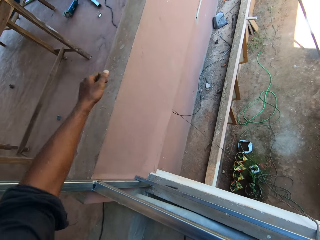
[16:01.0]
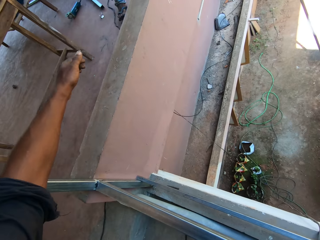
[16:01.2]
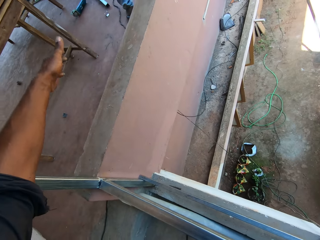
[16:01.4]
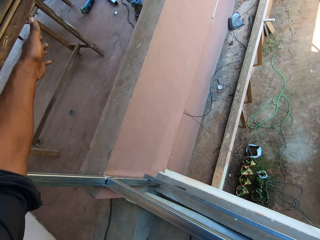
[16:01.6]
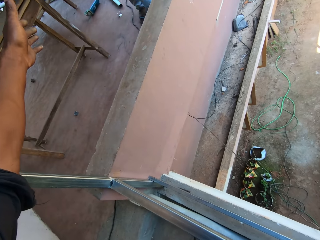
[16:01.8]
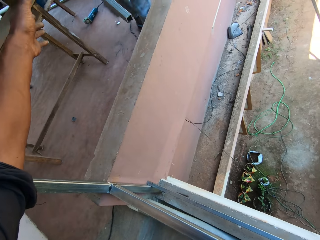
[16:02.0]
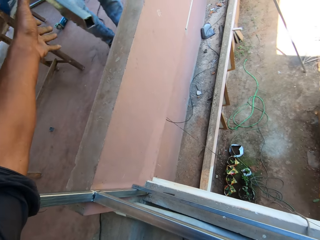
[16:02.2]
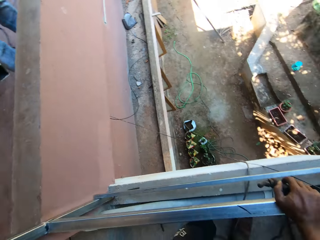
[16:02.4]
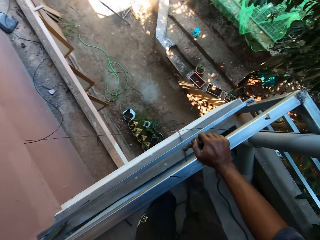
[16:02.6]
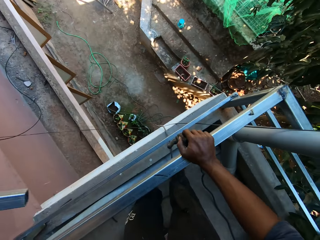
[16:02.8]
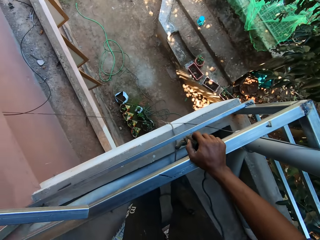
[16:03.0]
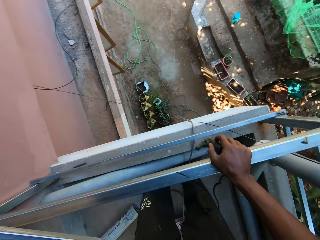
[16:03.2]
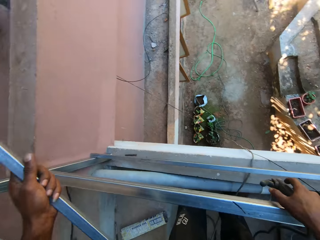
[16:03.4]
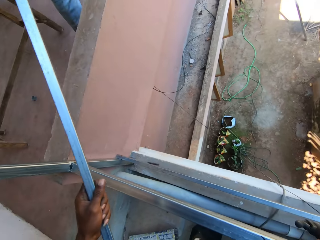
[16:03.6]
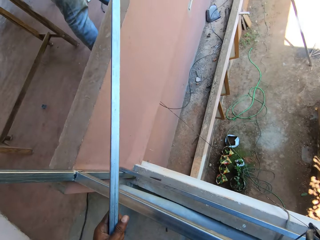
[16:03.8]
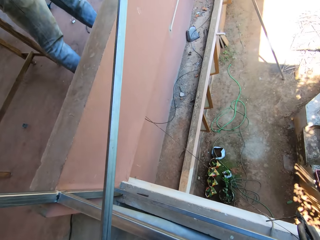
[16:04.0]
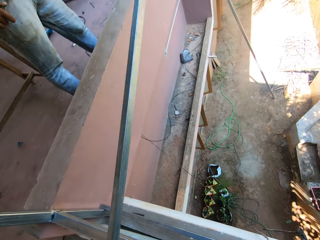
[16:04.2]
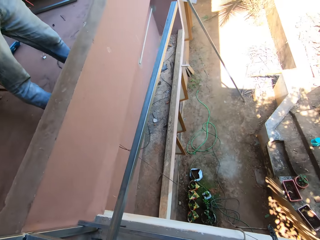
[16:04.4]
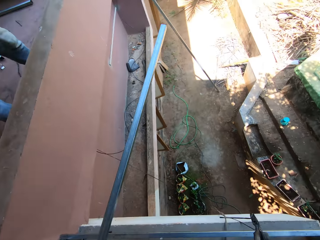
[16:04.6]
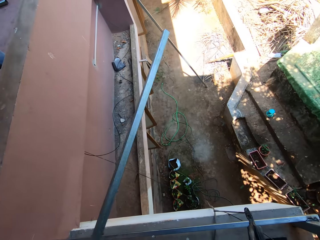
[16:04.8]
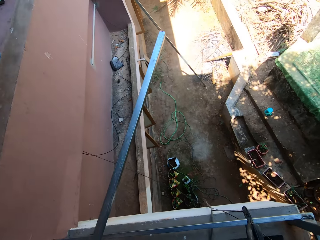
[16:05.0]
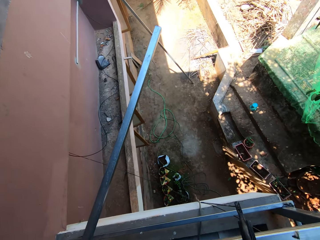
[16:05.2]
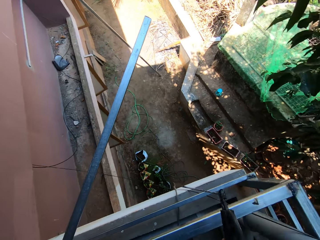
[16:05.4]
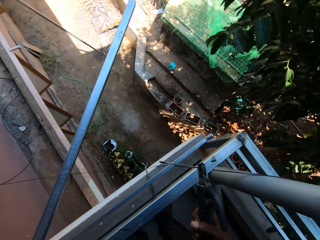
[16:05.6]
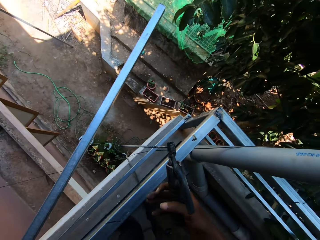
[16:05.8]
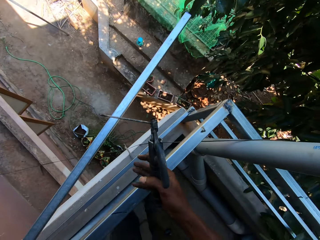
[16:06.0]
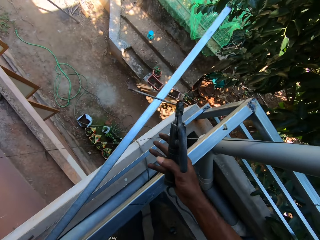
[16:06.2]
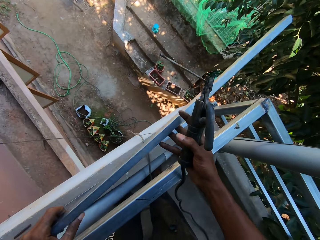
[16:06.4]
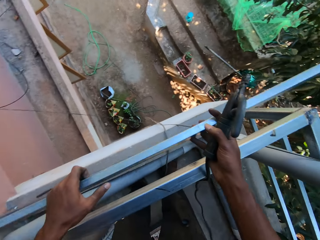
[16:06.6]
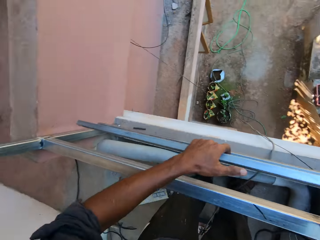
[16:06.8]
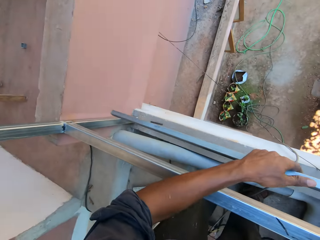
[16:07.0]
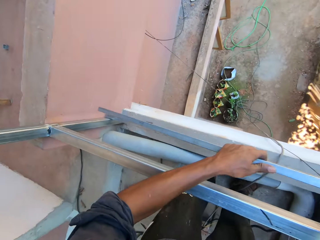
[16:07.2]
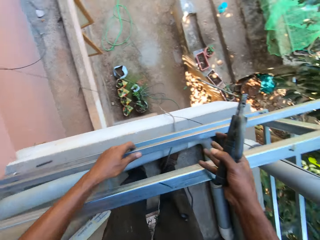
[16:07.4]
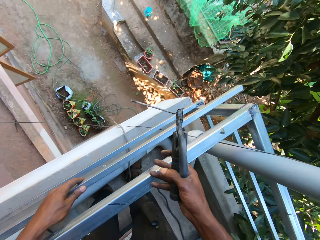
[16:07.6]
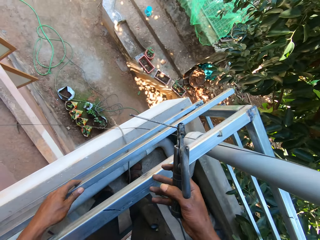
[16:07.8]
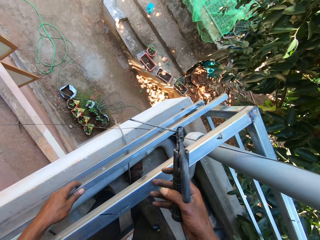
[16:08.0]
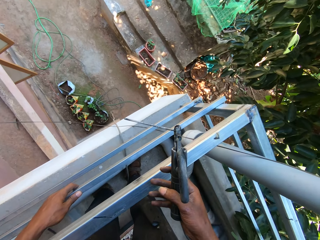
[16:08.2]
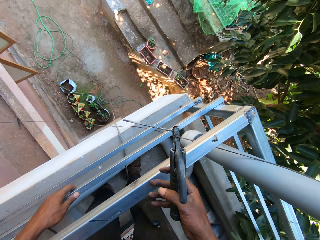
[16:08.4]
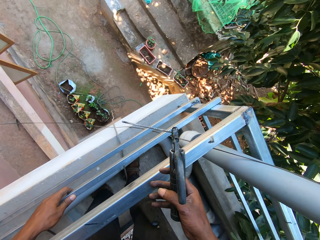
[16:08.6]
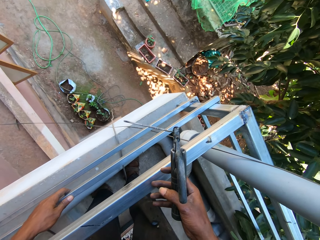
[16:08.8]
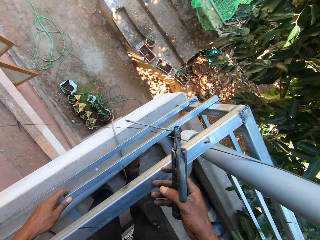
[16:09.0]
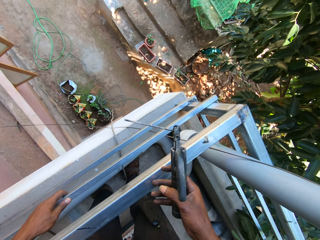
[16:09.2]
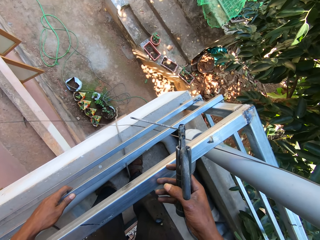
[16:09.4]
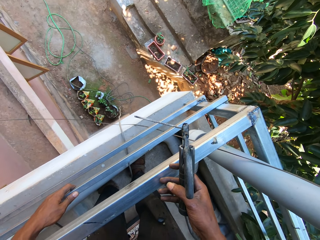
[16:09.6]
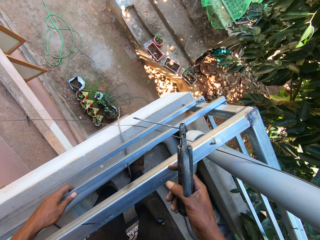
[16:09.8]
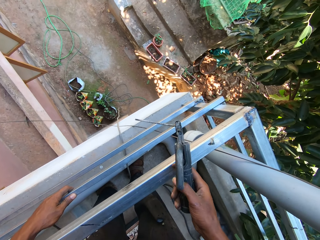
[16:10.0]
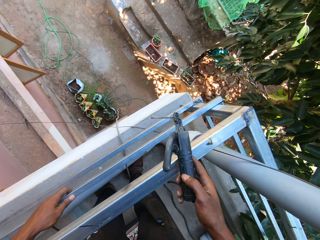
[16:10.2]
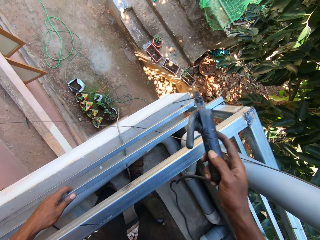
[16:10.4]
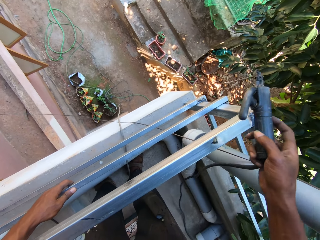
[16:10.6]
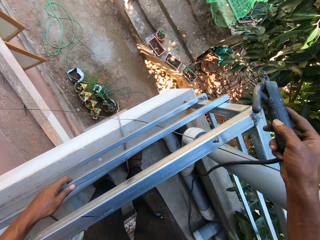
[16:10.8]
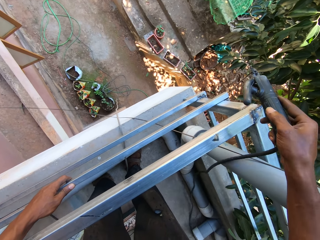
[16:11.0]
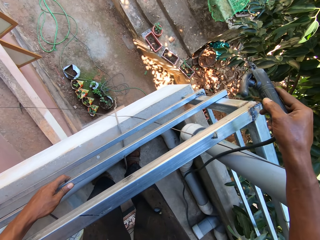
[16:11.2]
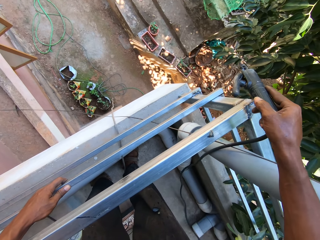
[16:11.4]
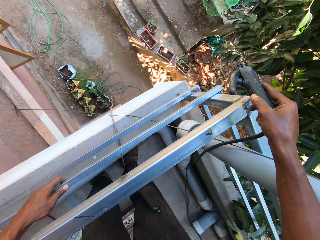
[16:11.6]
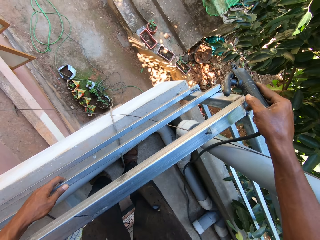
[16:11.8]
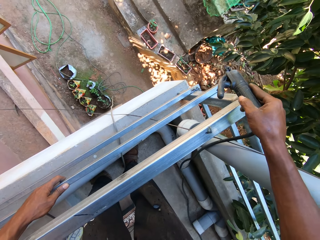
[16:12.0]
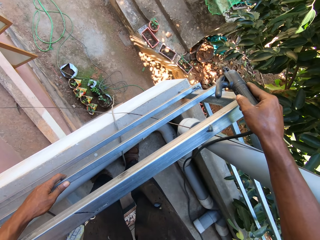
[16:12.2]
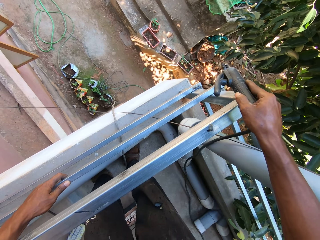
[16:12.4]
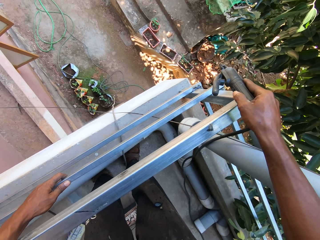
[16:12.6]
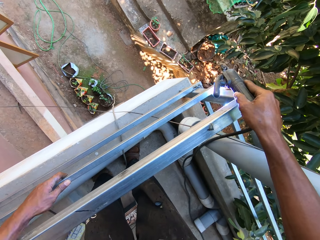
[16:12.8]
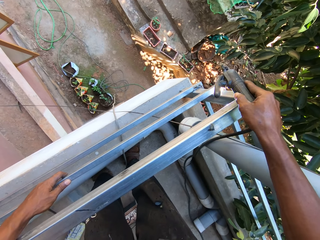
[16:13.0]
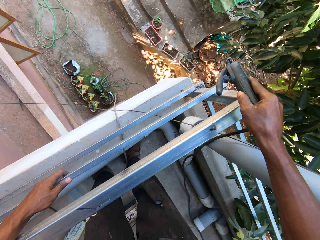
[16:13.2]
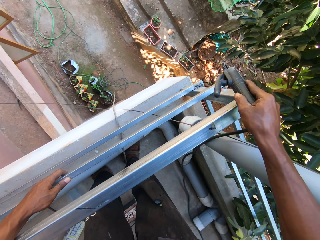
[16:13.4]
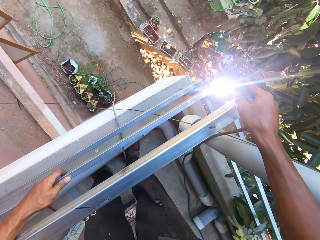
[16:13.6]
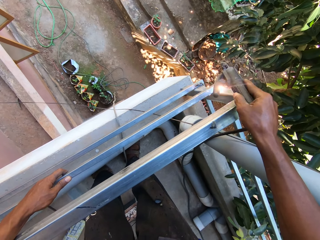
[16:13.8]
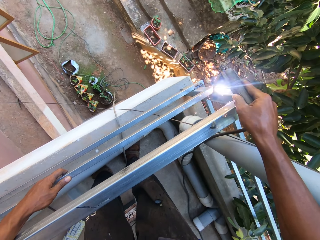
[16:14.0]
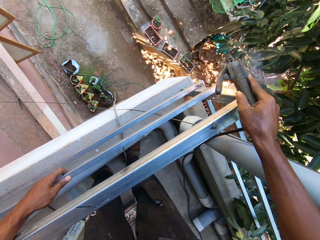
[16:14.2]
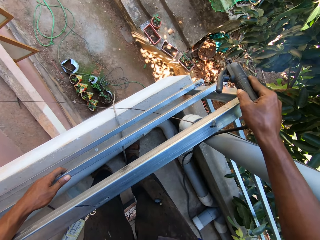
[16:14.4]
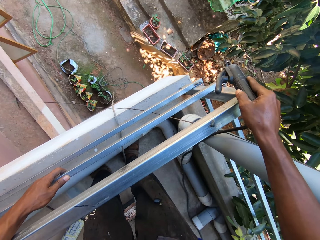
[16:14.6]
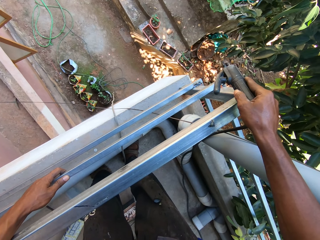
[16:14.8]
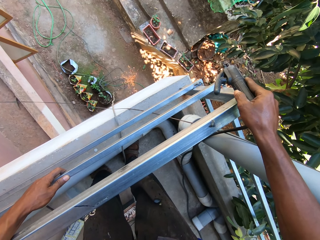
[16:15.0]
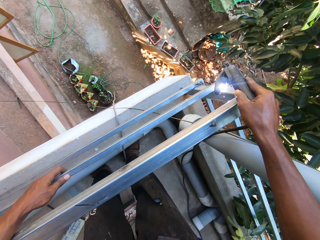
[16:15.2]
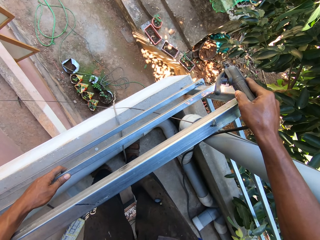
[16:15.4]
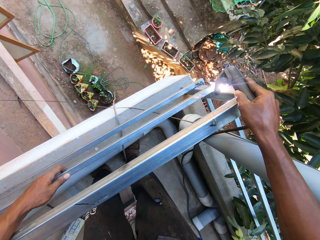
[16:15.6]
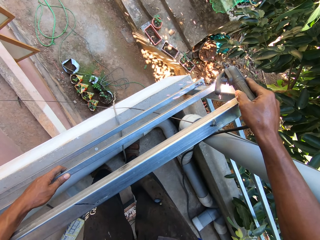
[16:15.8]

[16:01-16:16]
The camera wearer collects an iron rod or steel from a man with his left hand. He holds the iron rod with both hands. He attaches the steels. The man interacts with the camera wearer. The camera wearer holds the iron rod on the railings with his left hand. He hits the iron rod with the soldering iron in his right hand. He welds the iron rod to the railings with the soldering iron in his right hand.

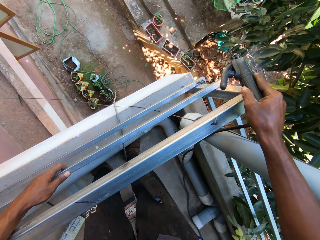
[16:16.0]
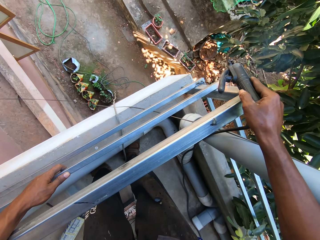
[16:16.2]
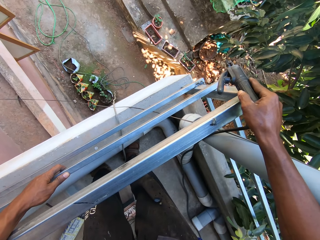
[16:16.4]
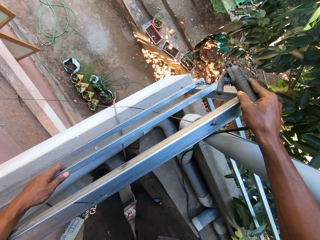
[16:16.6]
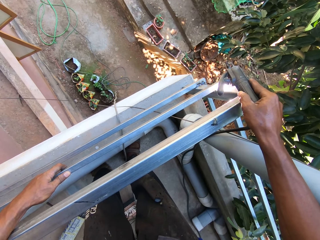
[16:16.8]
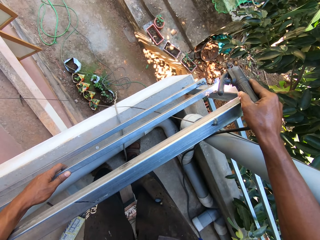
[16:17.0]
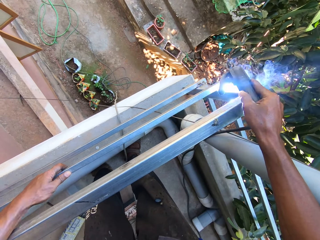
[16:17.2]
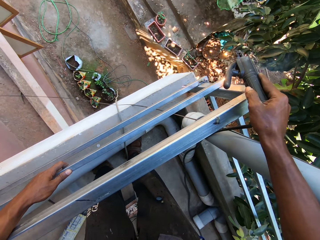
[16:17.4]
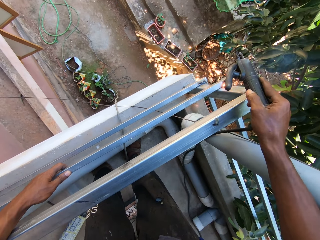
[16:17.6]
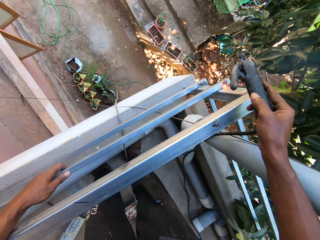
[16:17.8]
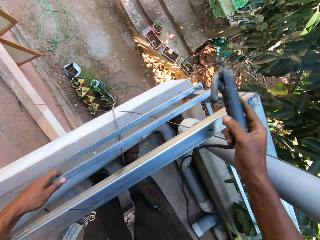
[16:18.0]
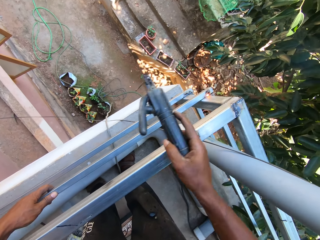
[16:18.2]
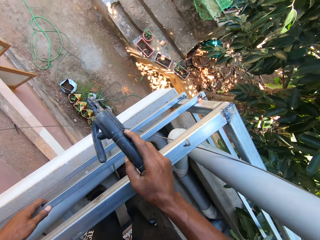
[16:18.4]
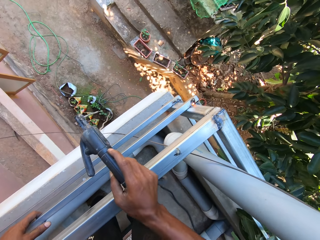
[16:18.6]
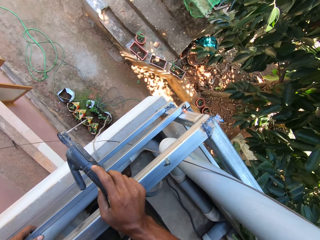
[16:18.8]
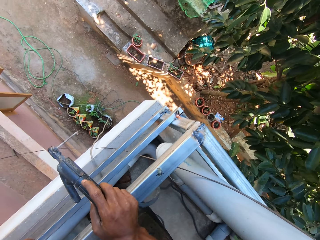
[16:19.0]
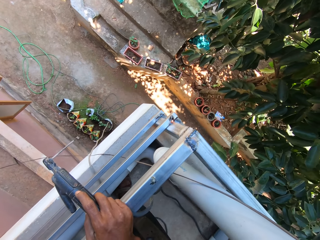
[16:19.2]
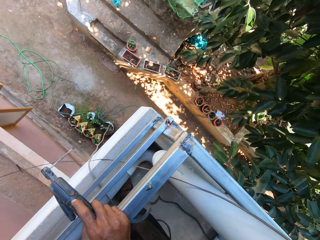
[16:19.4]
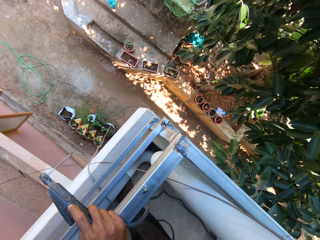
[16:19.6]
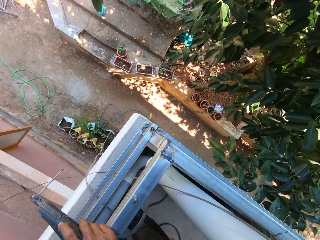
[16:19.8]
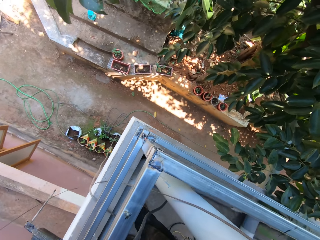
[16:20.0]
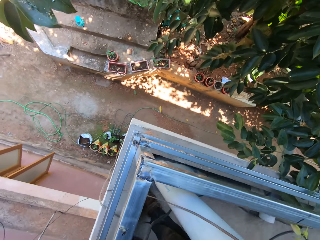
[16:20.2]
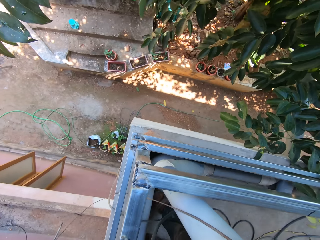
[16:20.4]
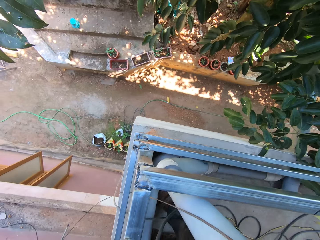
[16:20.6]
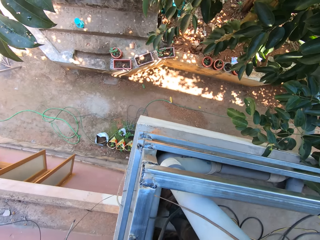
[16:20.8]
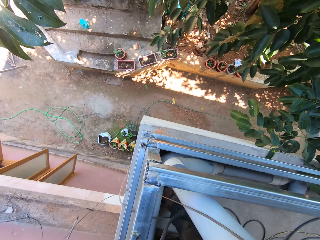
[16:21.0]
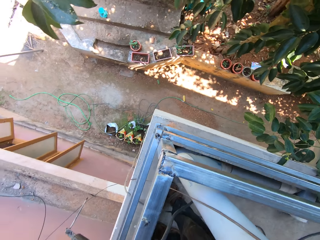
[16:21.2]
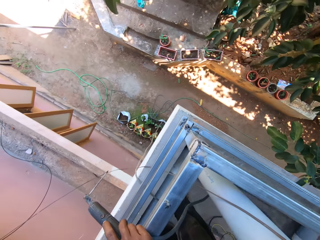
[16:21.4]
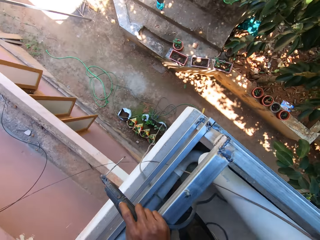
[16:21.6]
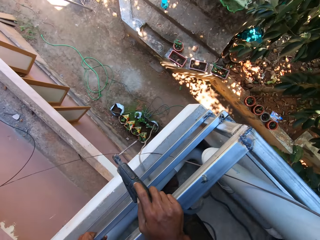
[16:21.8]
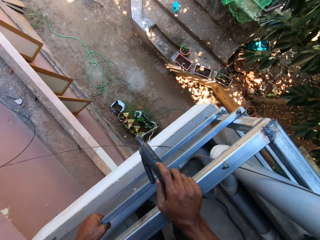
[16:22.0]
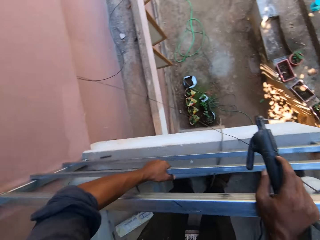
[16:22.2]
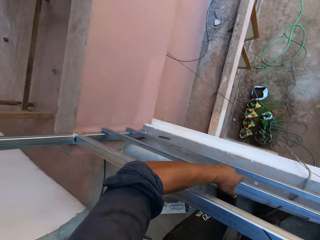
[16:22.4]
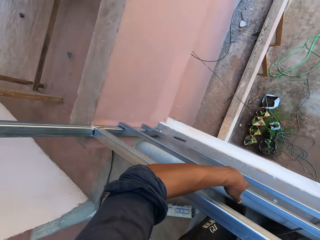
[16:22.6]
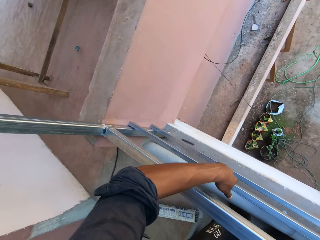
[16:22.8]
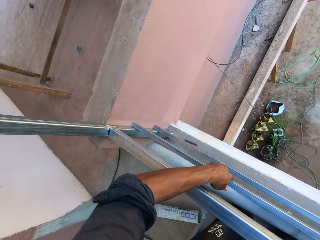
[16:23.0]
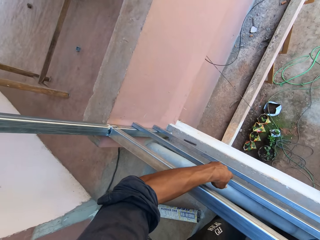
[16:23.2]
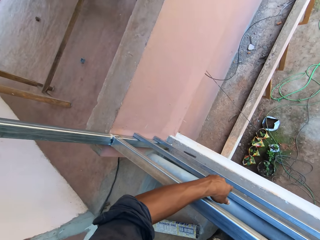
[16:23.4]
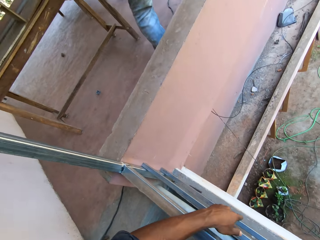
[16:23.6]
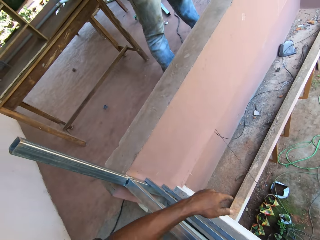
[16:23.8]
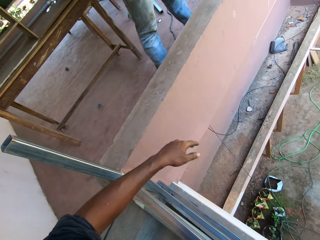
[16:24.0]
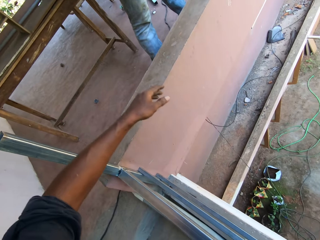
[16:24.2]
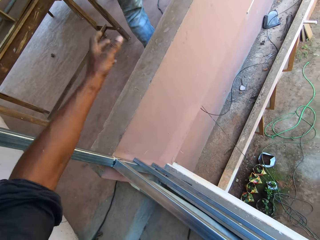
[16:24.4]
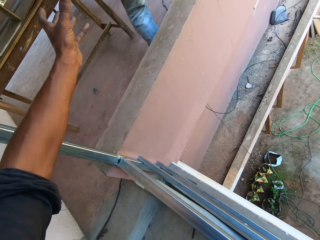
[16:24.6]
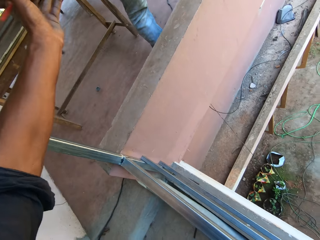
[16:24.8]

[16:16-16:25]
The camera wearer touches the railings with his right hand. He looks around.
